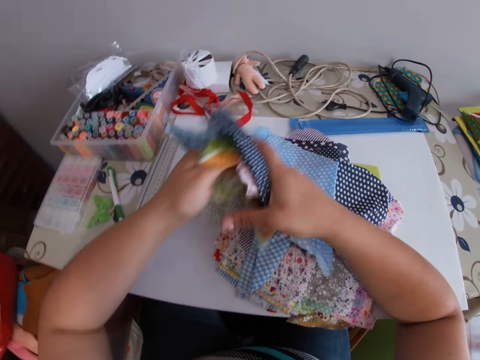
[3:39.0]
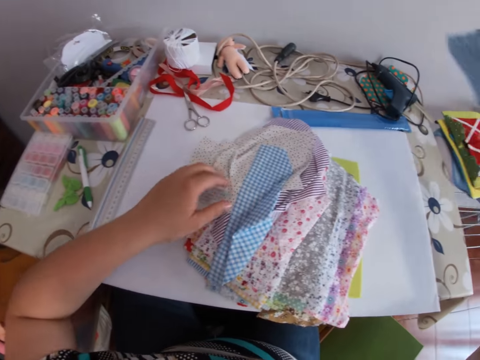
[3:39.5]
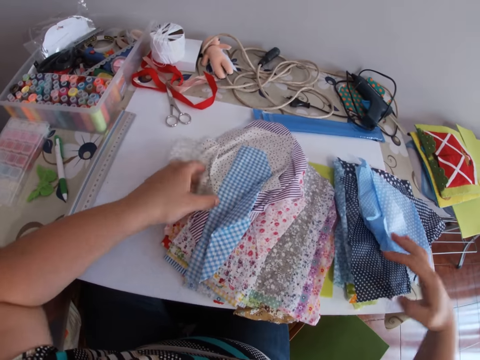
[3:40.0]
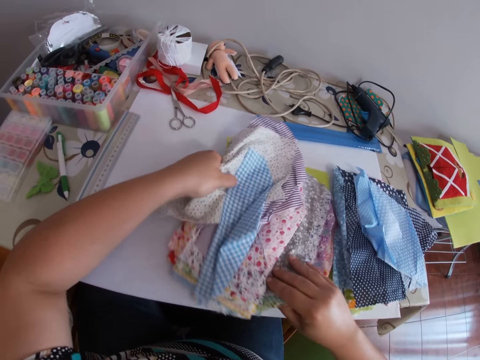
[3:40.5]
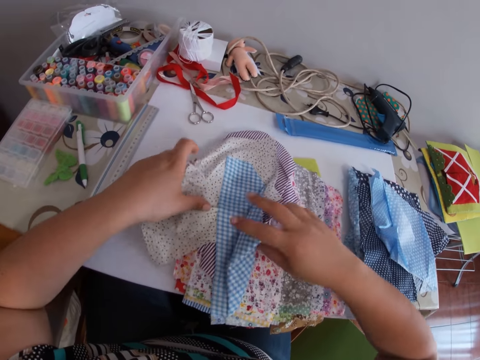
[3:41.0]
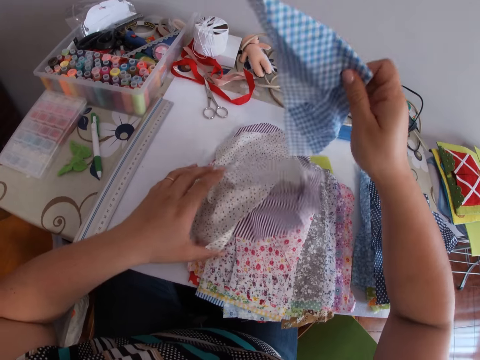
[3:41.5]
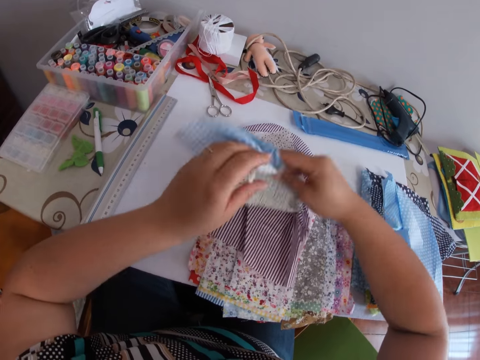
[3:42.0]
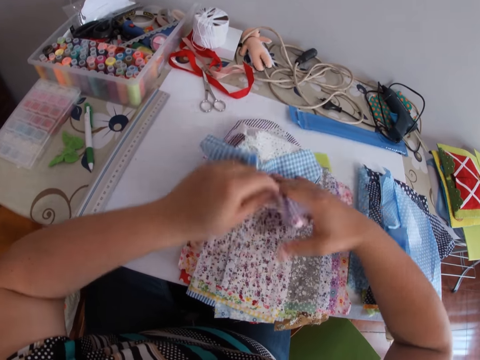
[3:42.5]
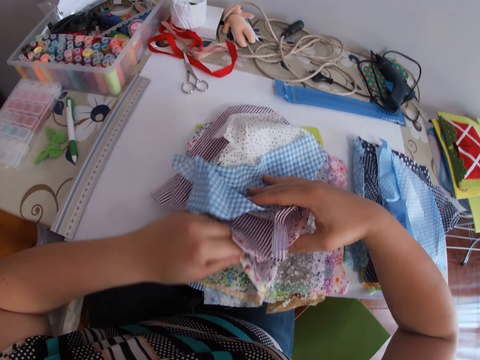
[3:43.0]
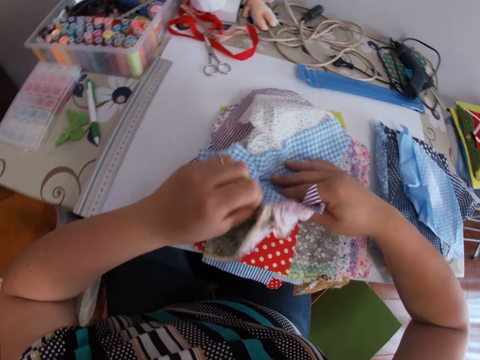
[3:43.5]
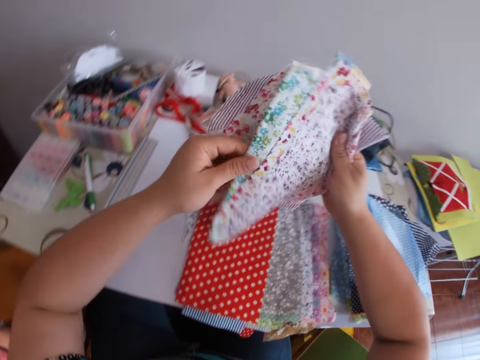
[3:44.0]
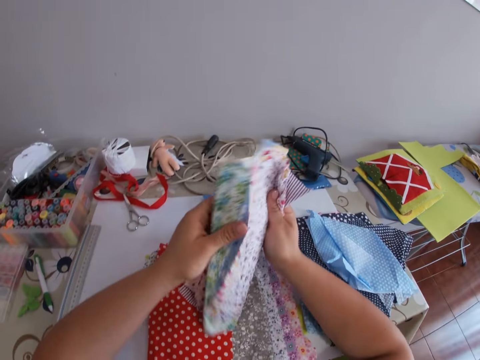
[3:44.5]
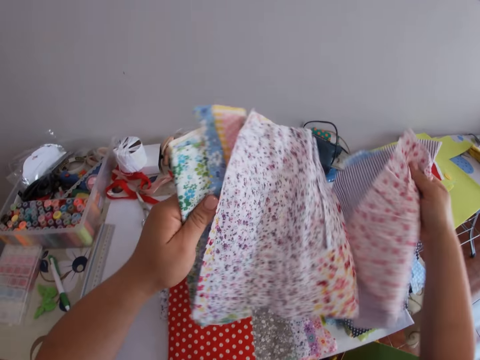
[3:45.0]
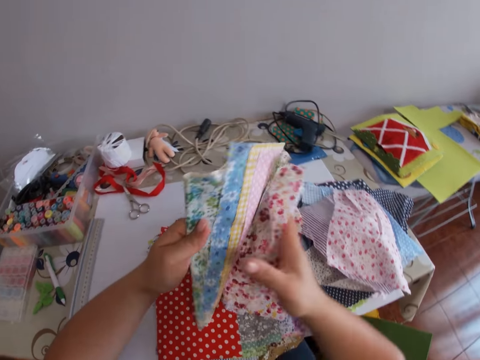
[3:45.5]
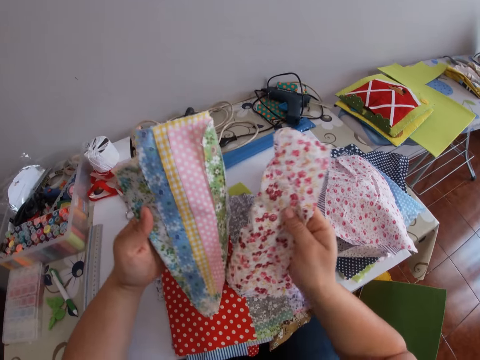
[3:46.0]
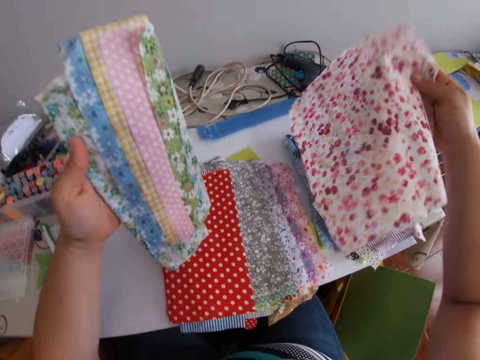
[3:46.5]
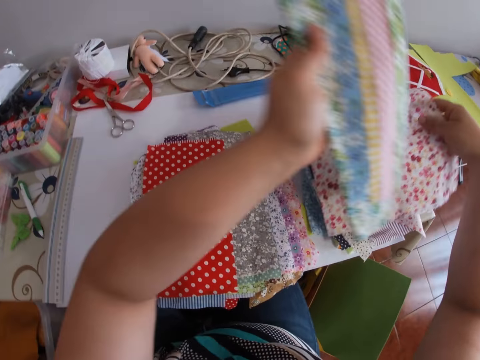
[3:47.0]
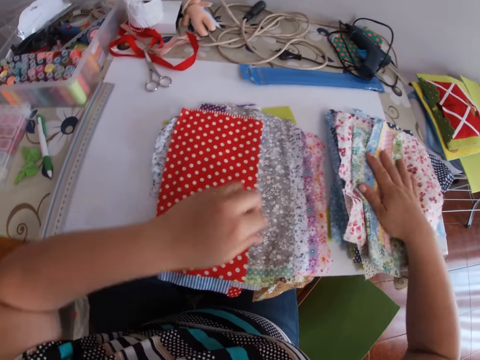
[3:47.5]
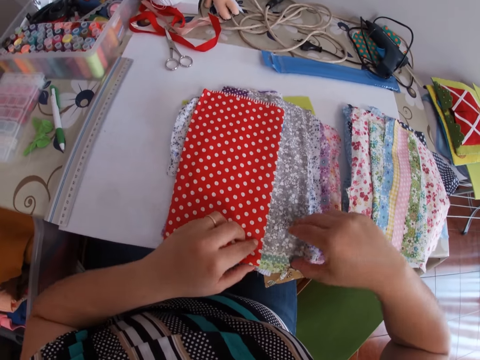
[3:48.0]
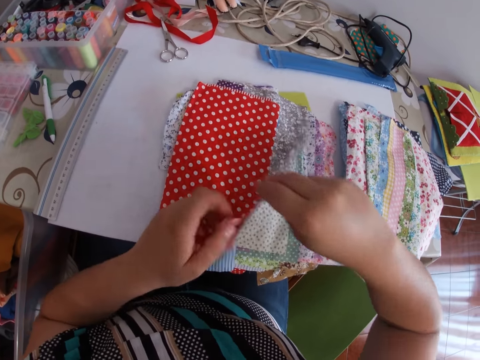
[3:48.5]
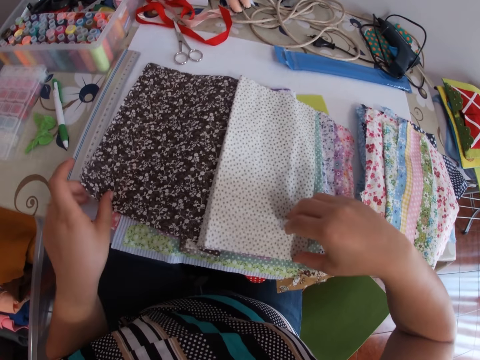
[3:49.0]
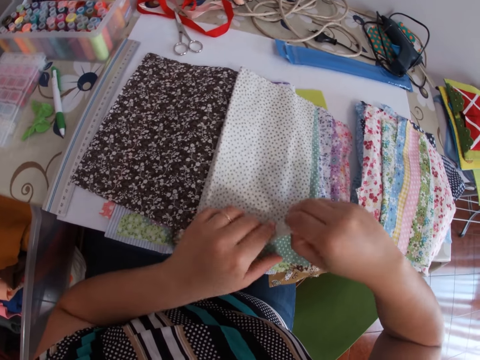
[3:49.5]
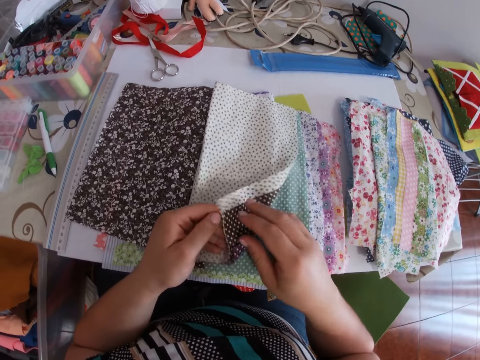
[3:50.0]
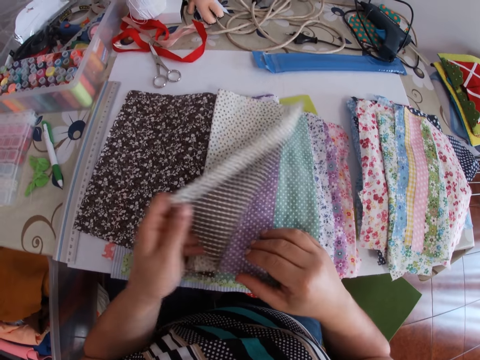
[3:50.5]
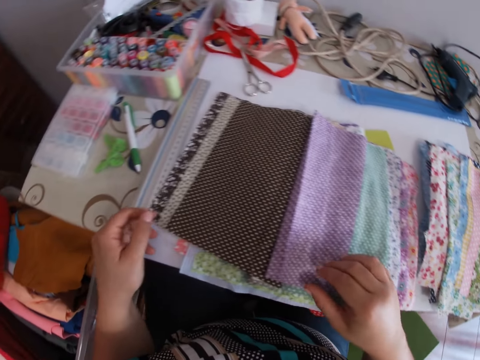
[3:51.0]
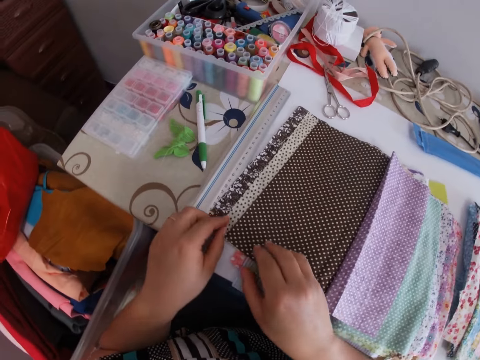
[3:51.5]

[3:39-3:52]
The camera wearer puts some clothes away. They search for a material cloth.

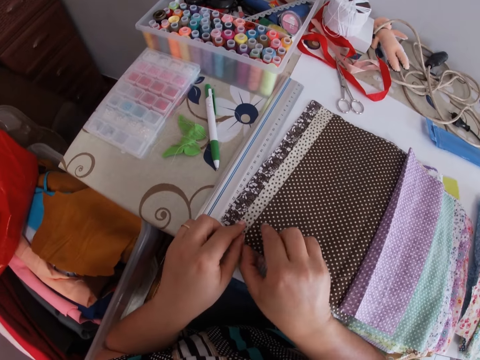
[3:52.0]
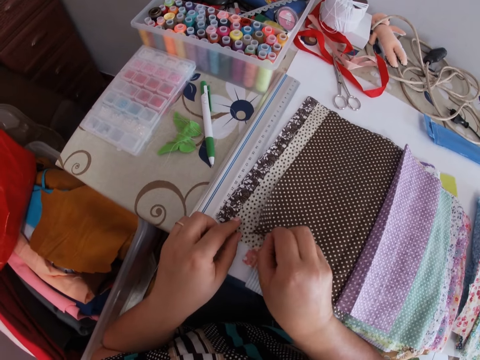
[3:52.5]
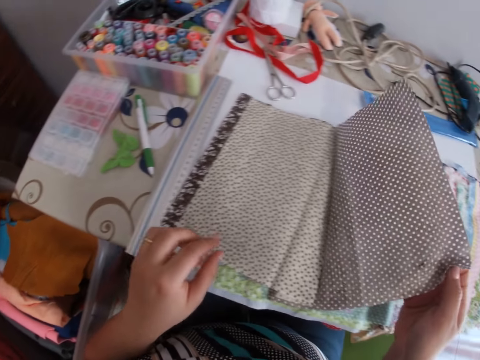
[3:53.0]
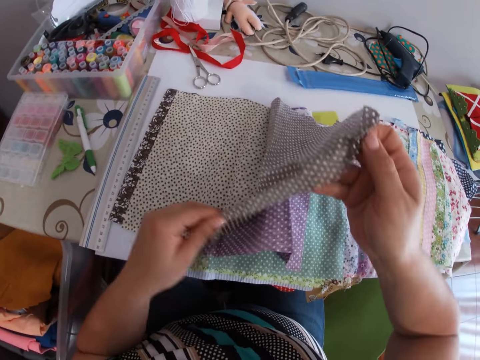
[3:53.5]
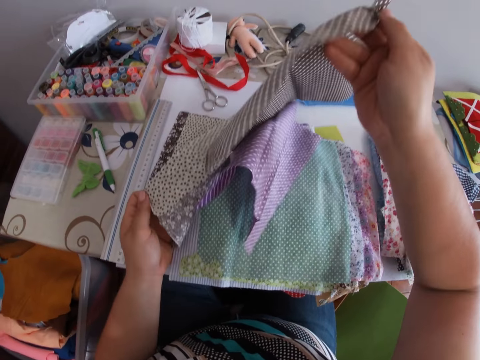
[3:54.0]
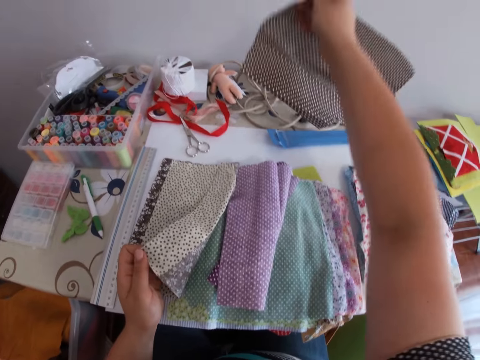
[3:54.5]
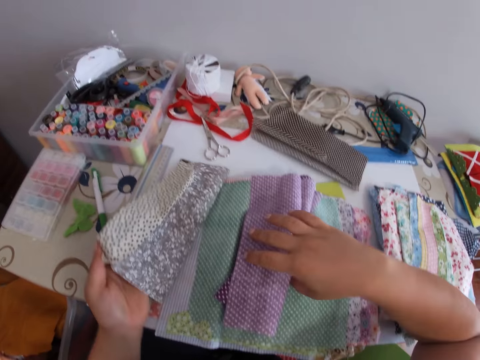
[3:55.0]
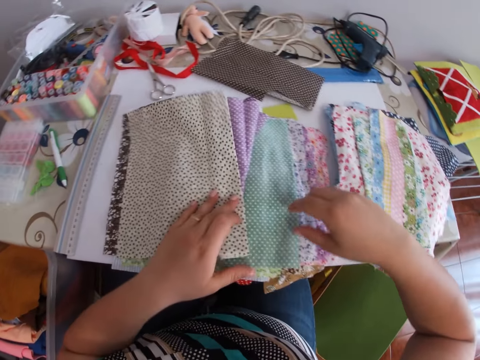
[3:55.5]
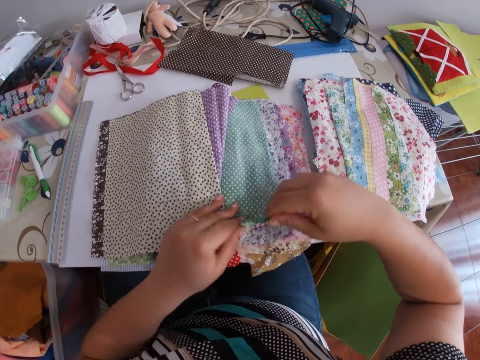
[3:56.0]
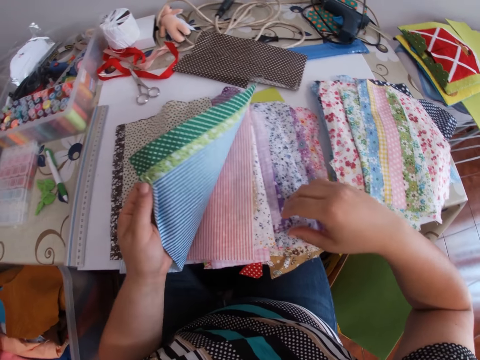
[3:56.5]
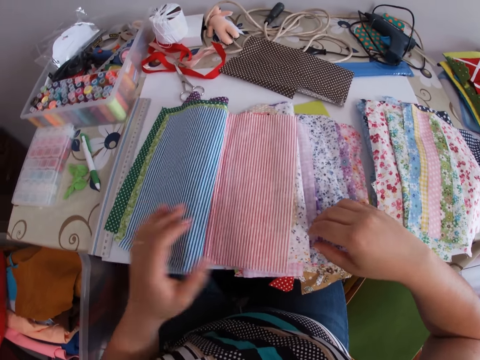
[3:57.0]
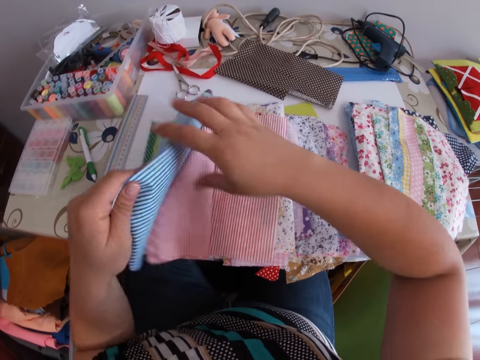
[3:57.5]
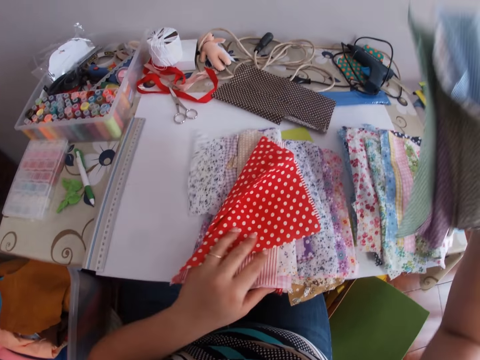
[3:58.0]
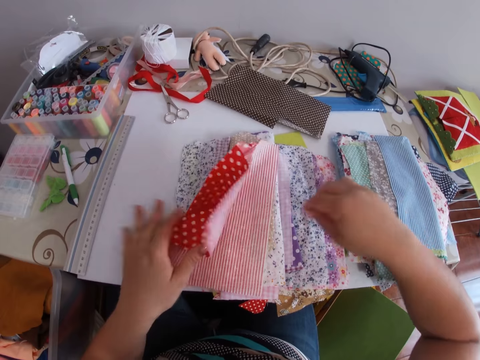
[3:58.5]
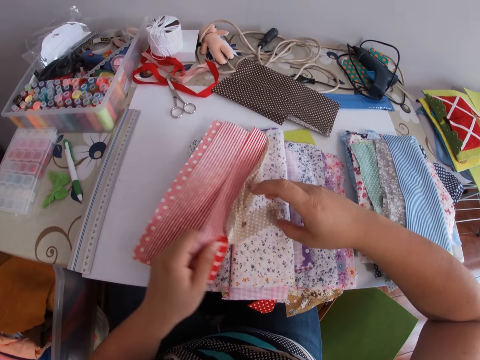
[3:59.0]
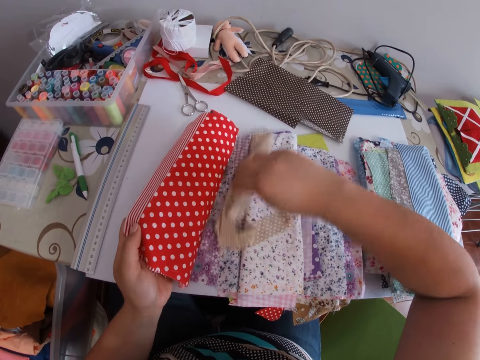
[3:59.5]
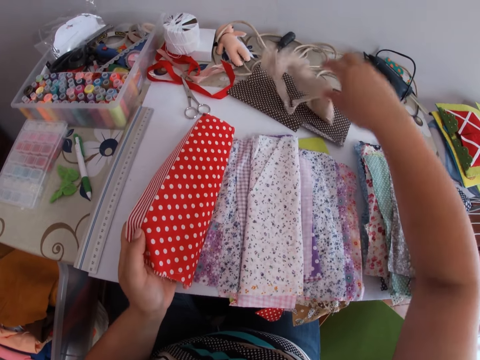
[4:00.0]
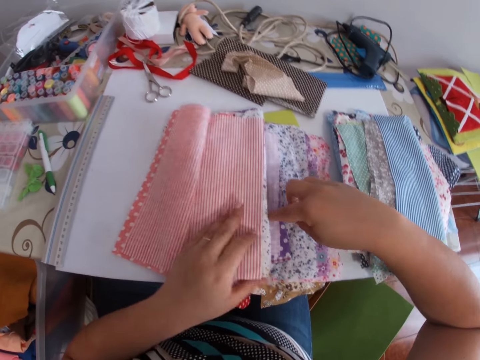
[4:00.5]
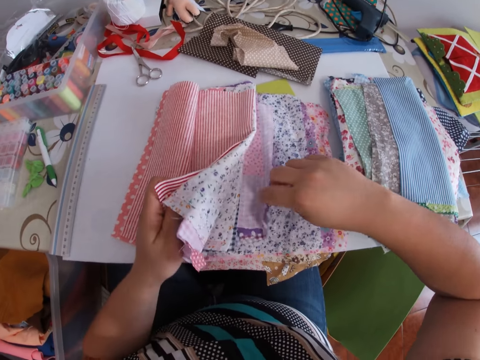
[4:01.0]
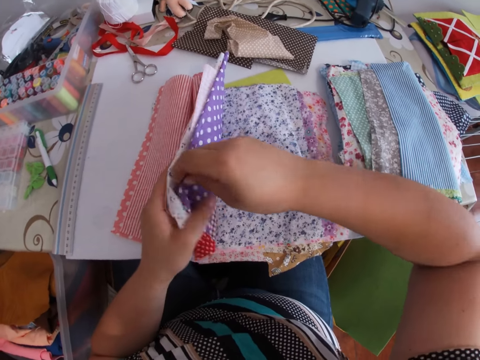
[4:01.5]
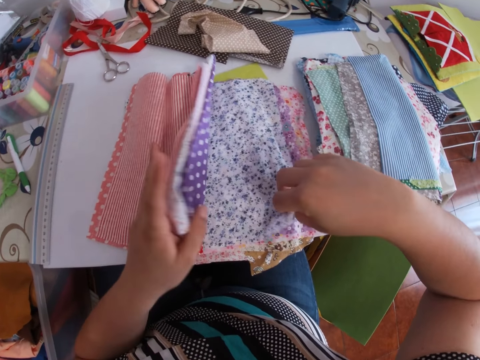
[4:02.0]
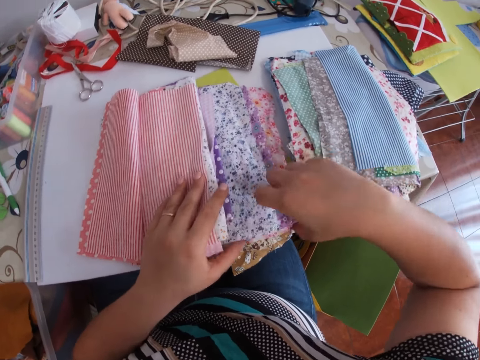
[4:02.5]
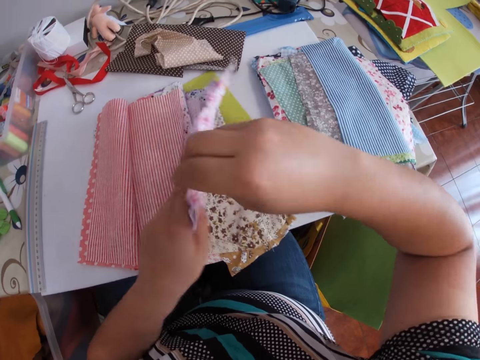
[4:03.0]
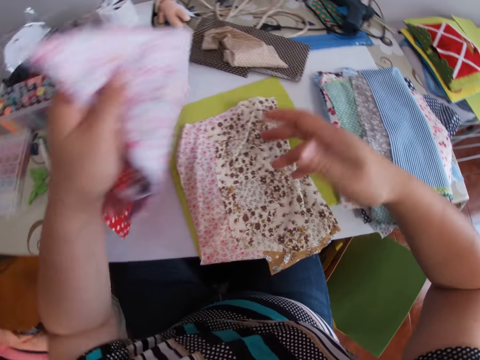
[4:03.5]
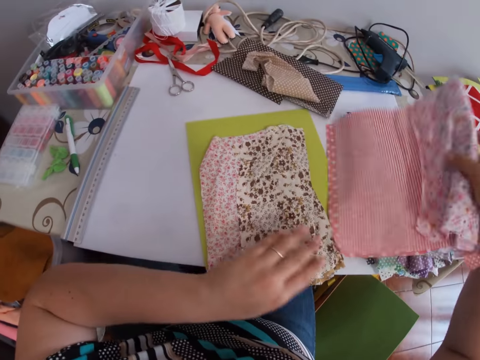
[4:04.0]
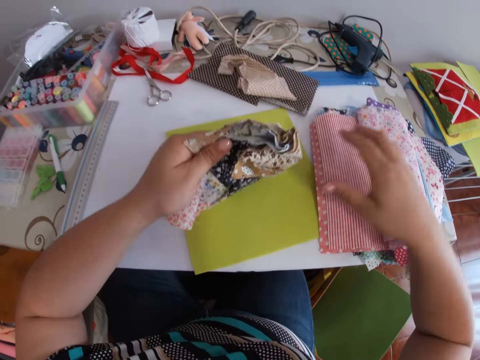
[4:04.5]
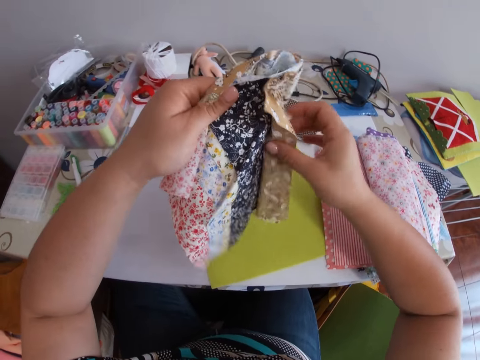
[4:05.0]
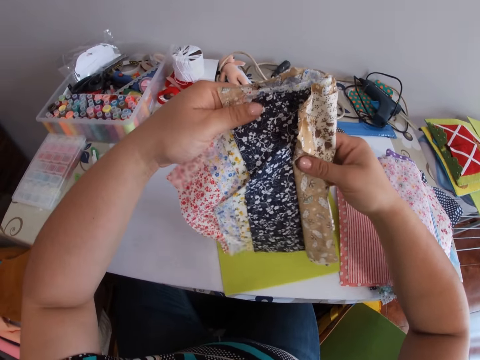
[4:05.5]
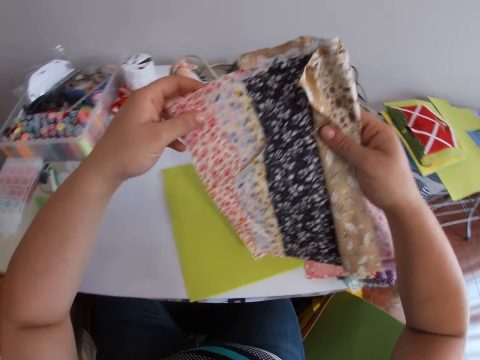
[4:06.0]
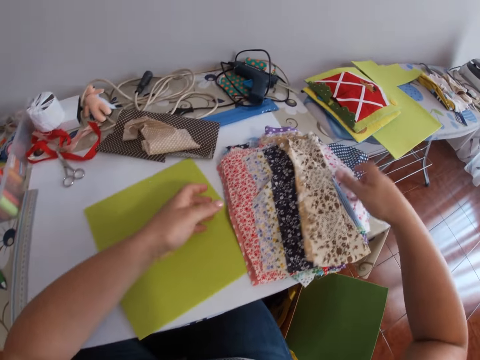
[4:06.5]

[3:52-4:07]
The camera wearer picks up a piece of cloth with the right hand. They drop the piece of cloth on the table with the right hand. They check out the piece of clothes with both hands. They pick up another piece of cloth with the right hand. They drop the piece of cloth on the table with the right hand. They check out the piece of clothes with both hands.
